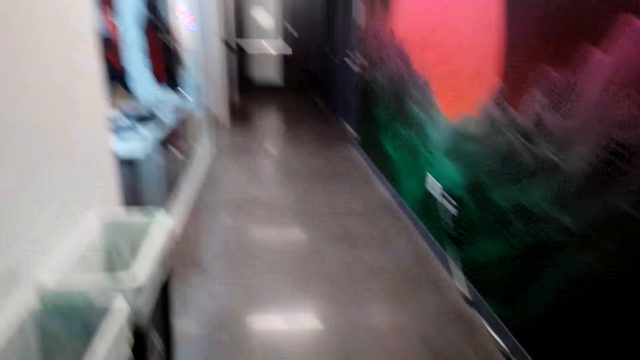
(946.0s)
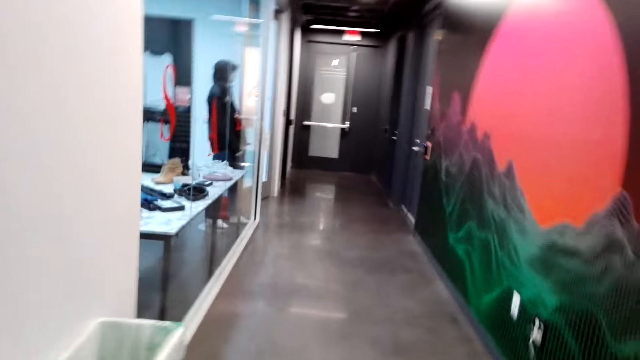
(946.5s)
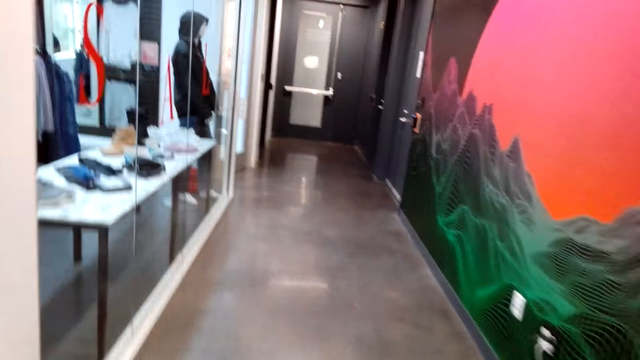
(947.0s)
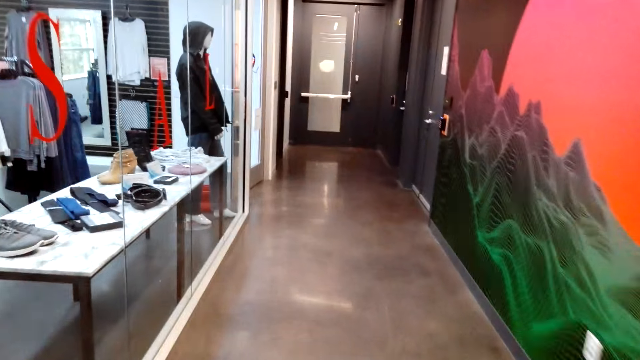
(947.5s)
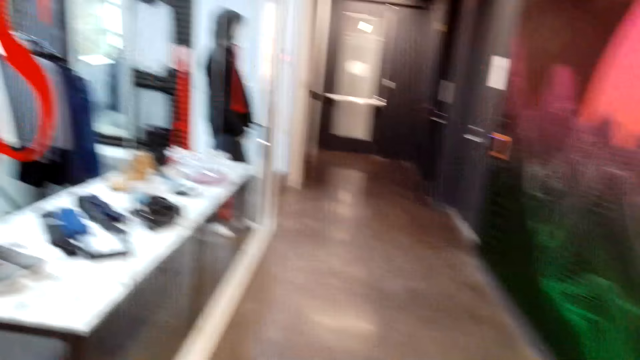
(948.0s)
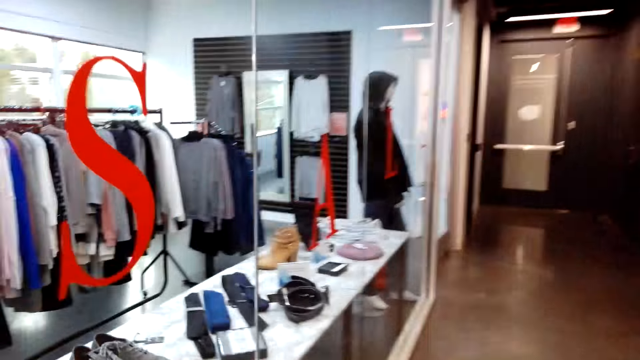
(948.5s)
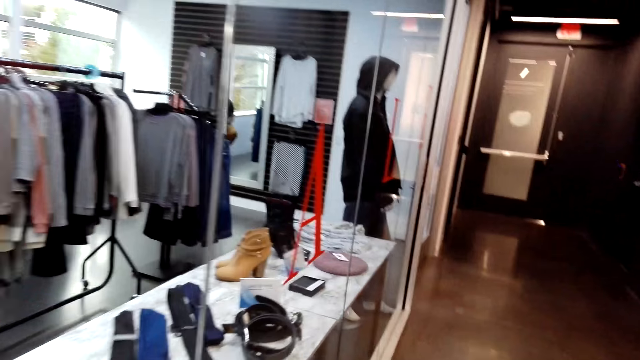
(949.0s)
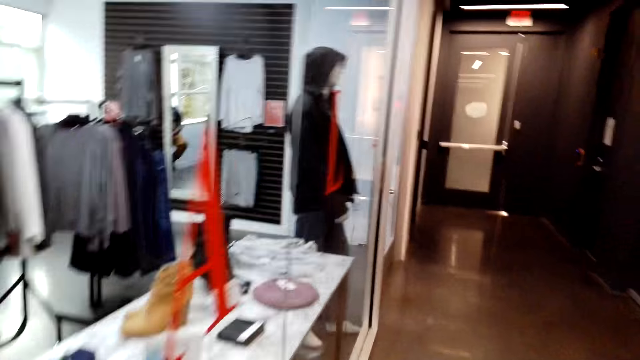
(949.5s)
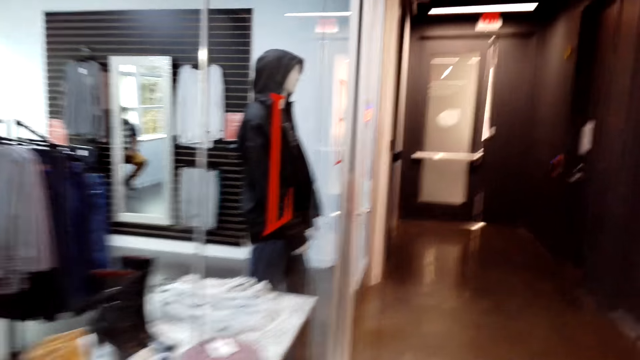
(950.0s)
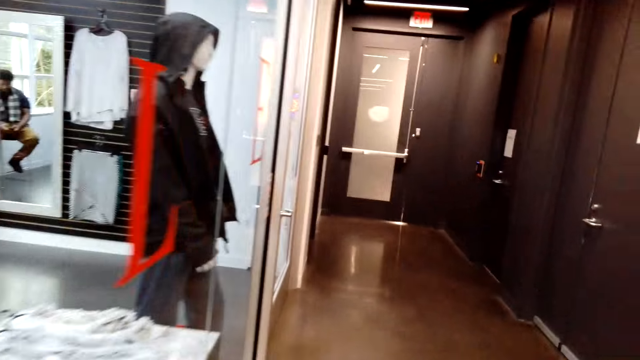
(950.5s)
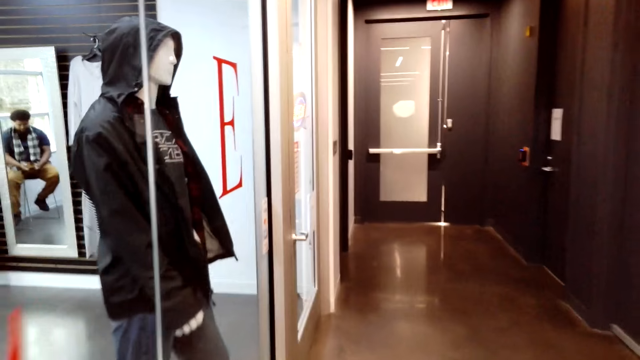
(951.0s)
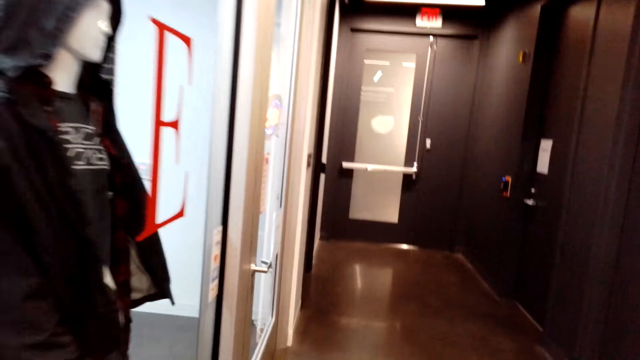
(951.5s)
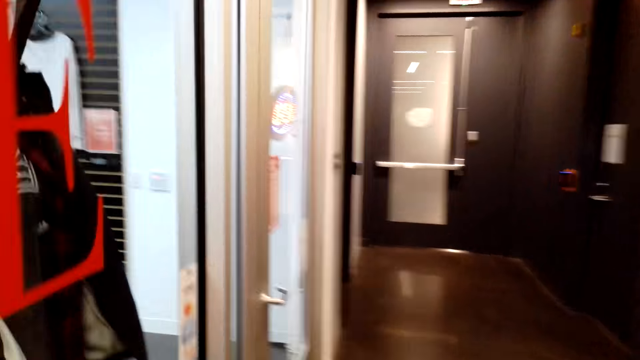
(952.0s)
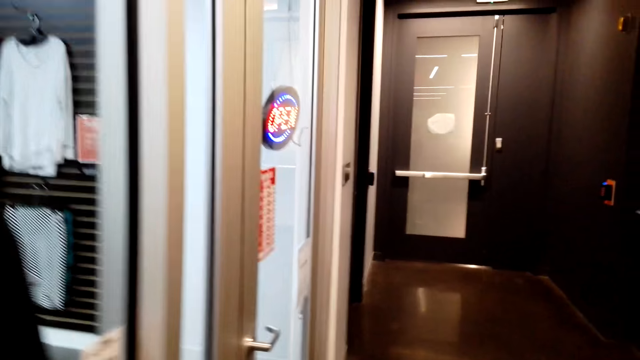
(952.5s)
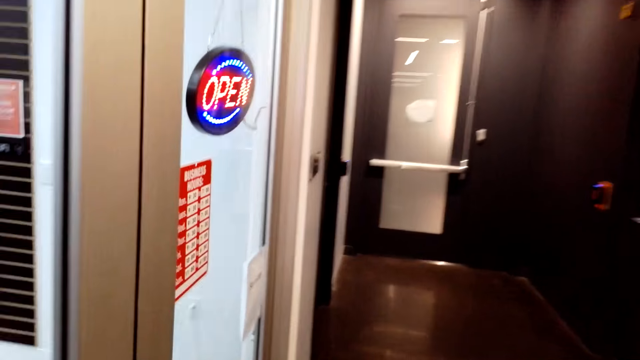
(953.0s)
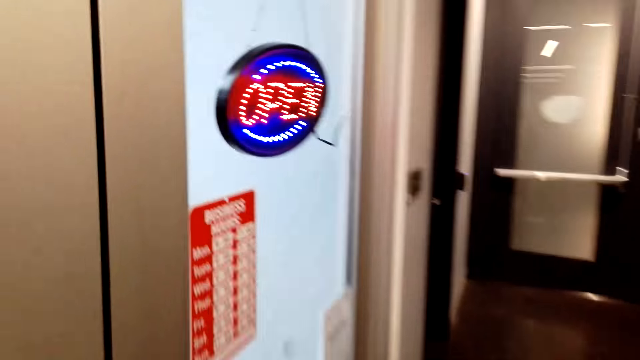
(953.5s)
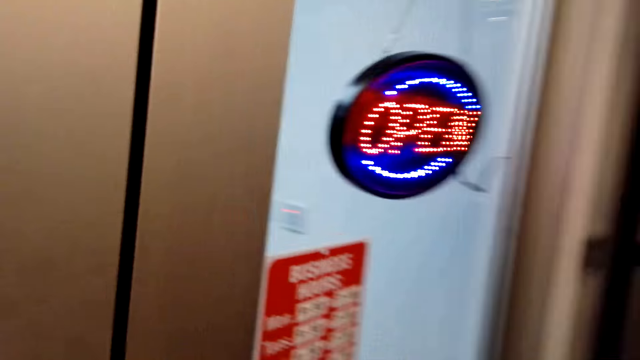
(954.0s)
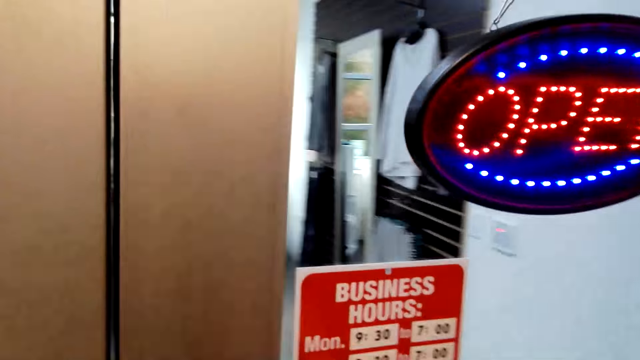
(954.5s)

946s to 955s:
The camera wearer walks around the building.

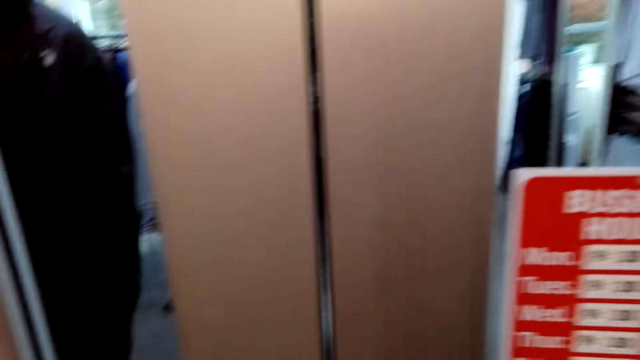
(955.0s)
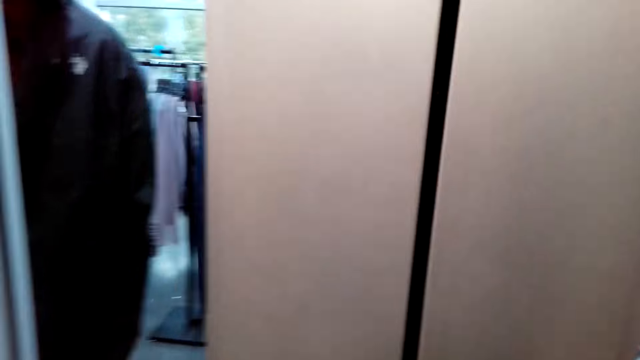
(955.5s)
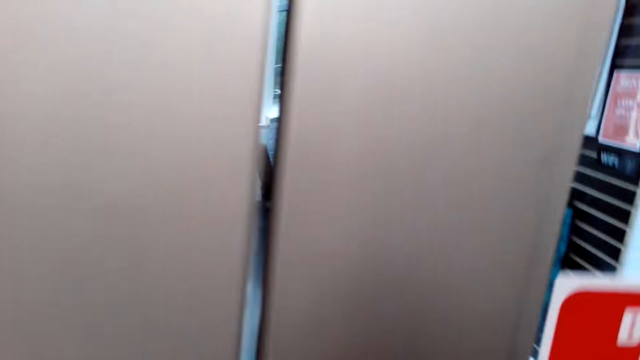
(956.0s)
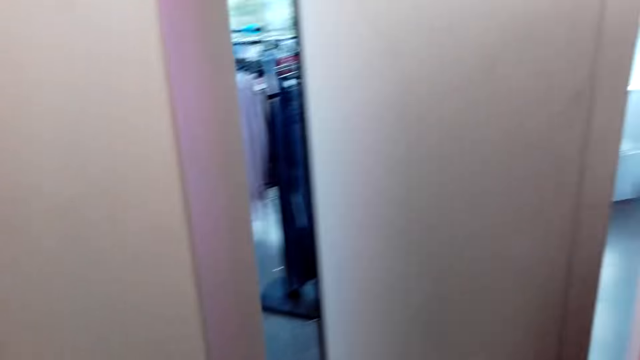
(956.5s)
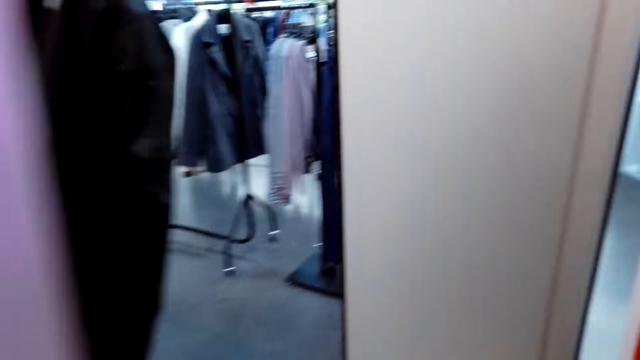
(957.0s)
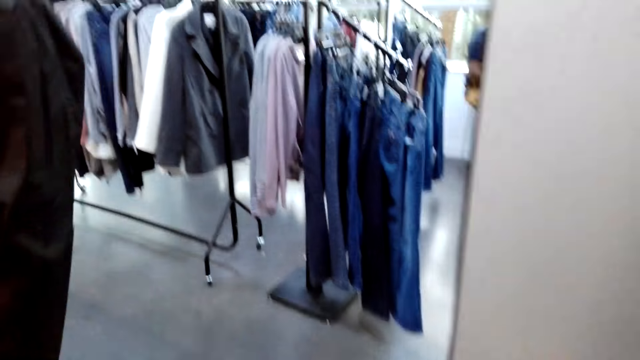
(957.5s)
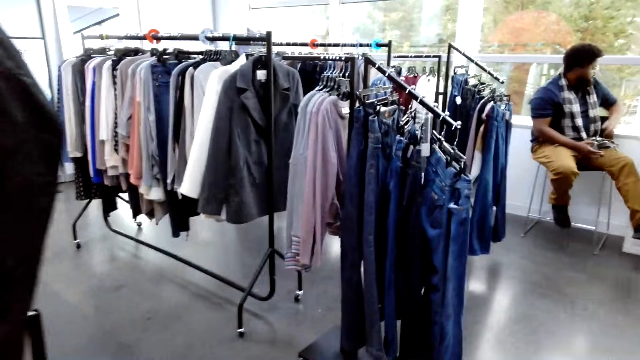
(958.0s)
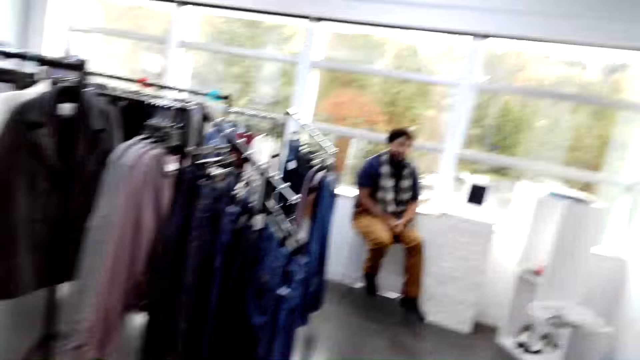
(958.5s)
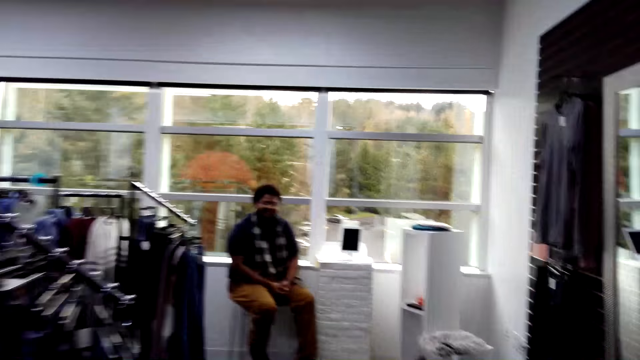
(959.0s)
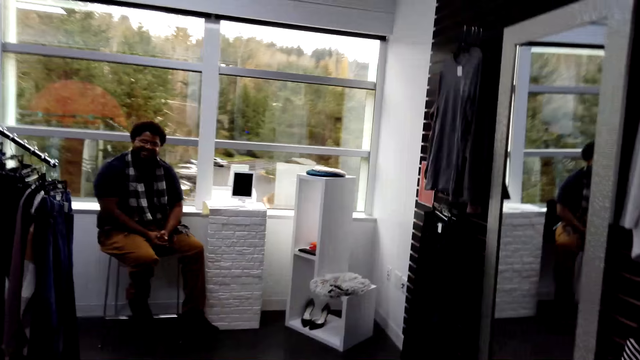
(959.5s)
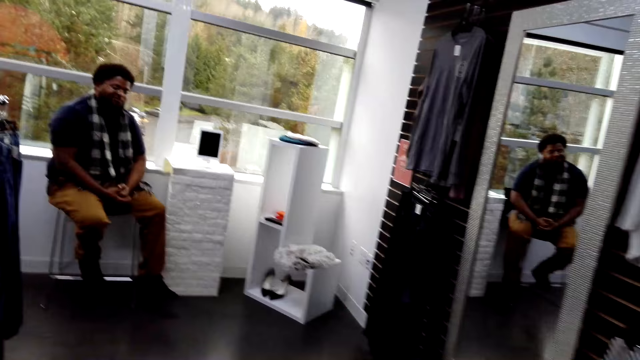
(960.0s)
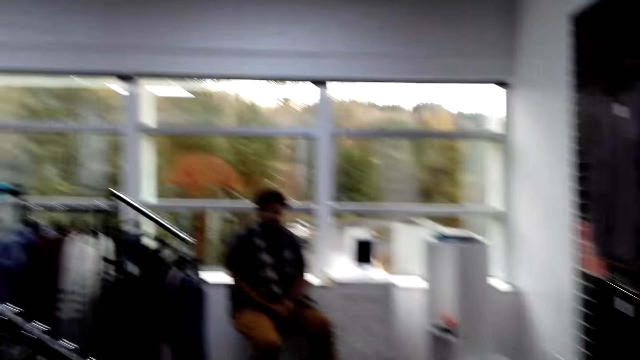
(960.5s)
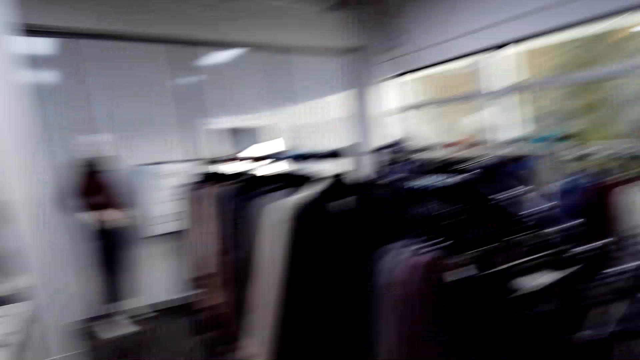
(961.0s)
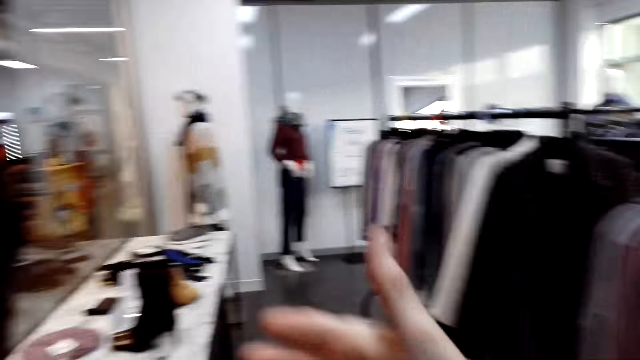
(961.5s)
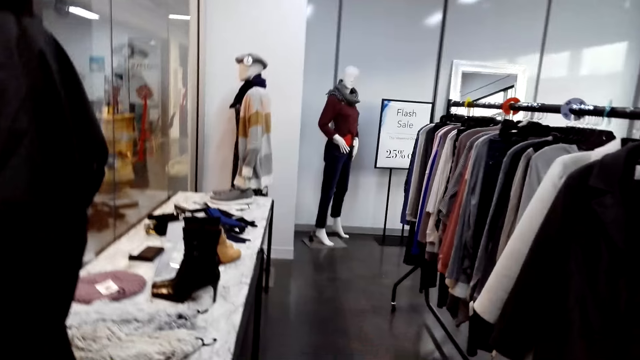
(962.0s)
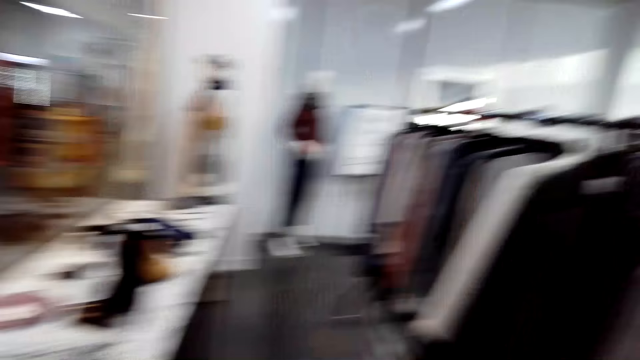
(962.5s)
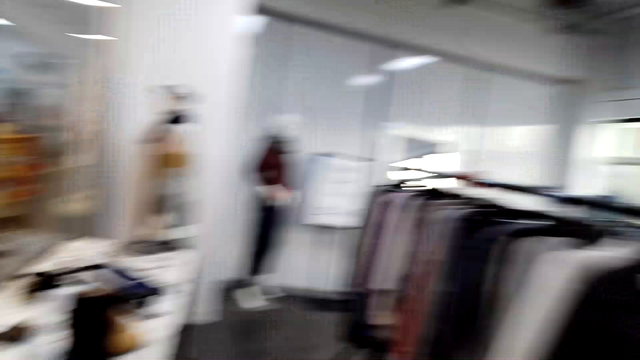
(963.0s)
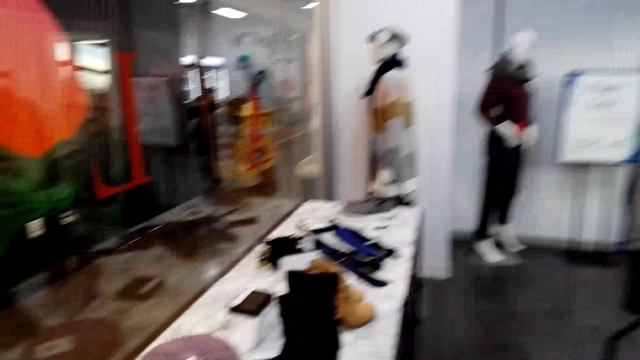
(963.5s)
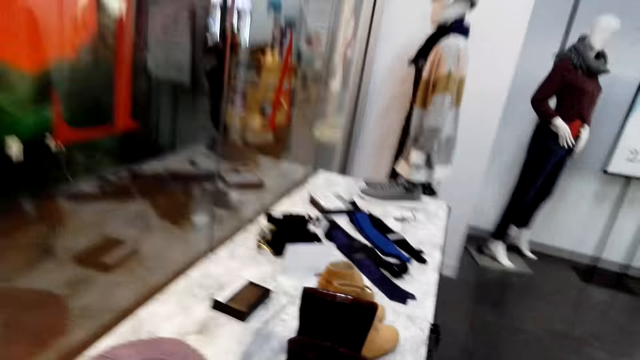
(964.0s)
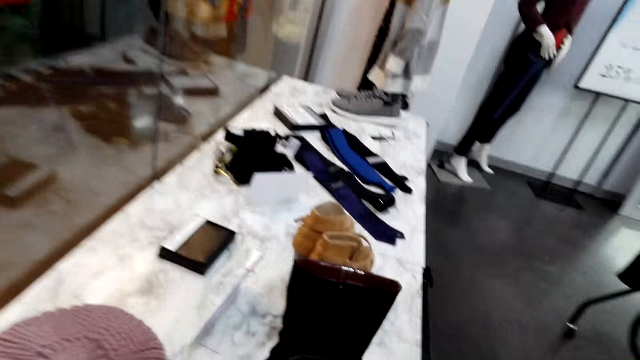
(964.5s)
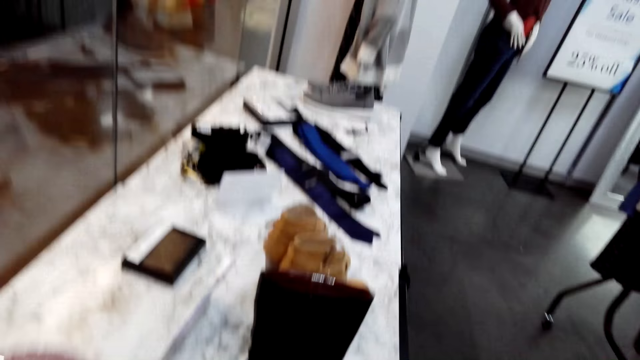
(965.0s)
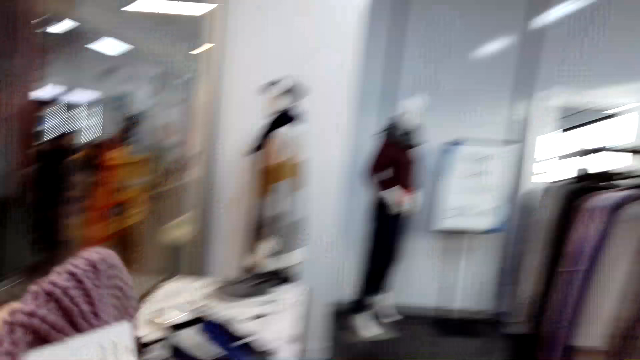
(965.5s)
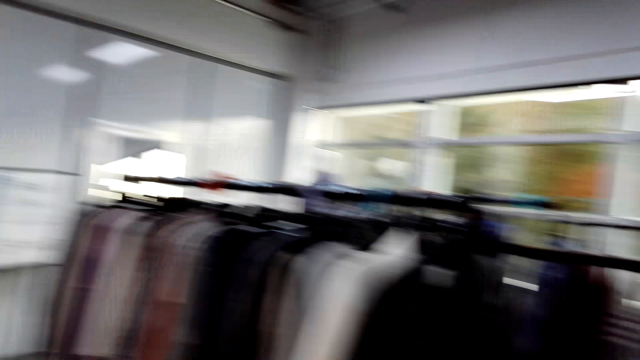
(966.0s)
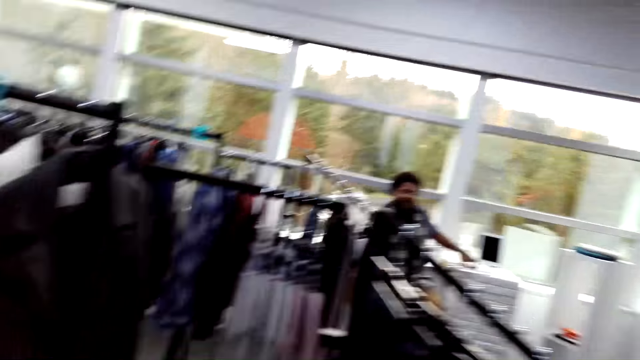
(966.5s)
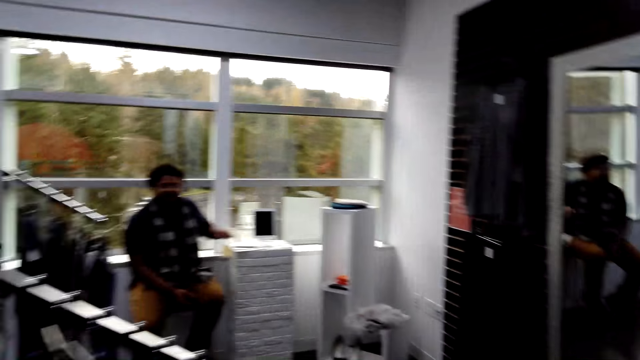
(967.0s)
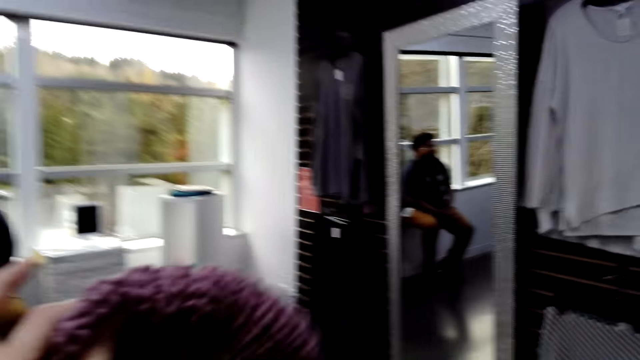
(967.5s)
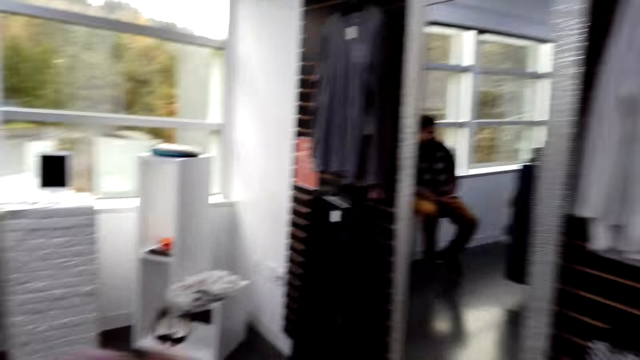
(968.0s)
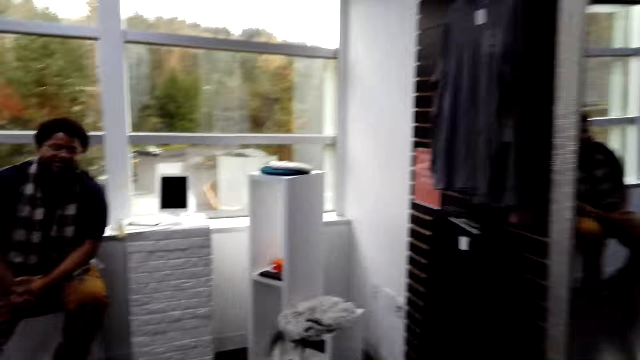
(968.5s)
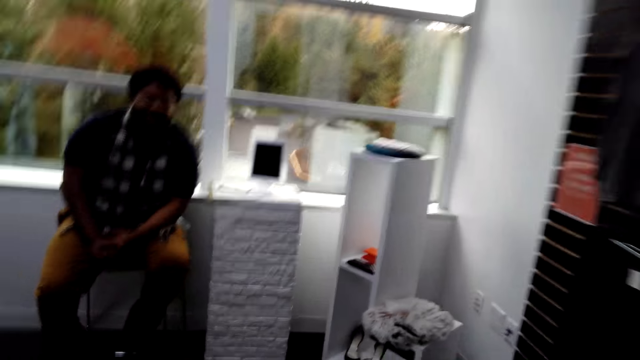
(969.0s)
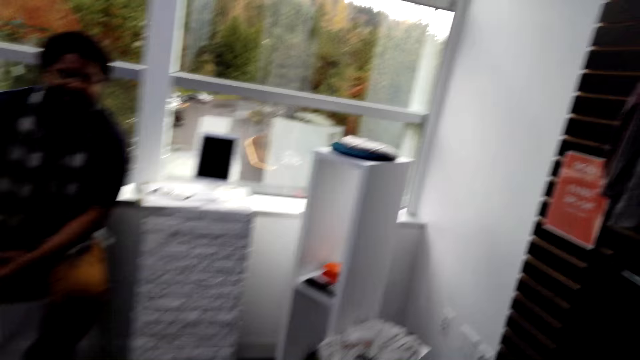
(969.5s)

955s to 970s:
The camera wearer walks into a room. They open a door. They talk to a cashier. They walk around the boutique. They lift their right hand. They pick up a hat. They walk around the store.
